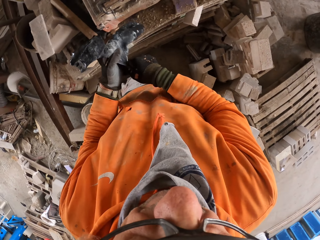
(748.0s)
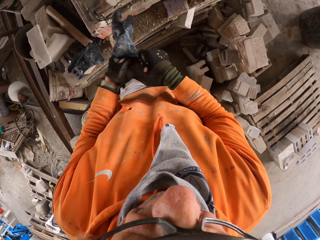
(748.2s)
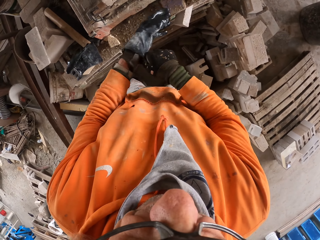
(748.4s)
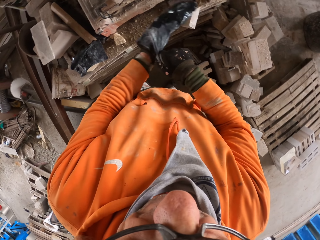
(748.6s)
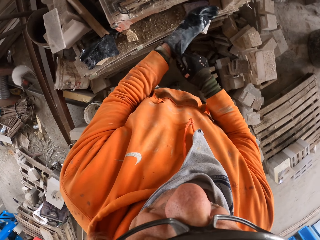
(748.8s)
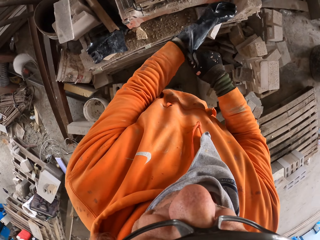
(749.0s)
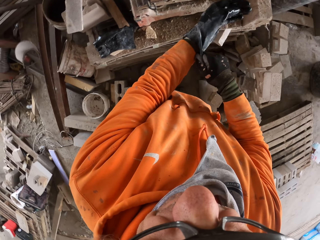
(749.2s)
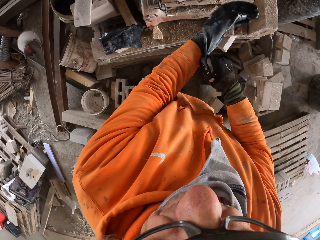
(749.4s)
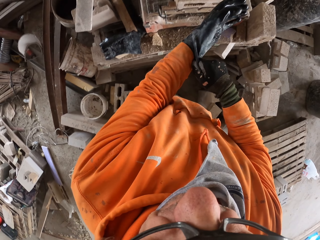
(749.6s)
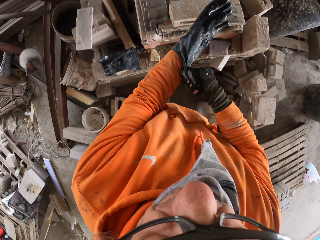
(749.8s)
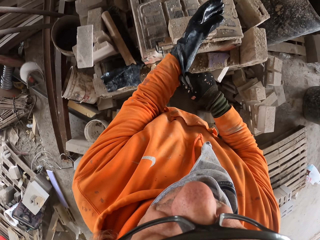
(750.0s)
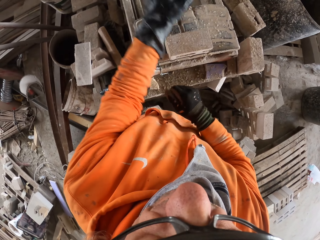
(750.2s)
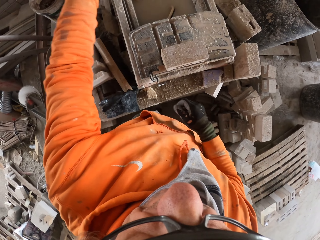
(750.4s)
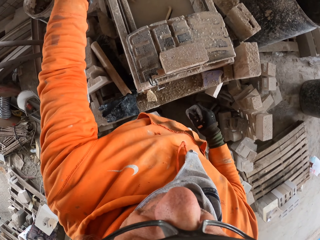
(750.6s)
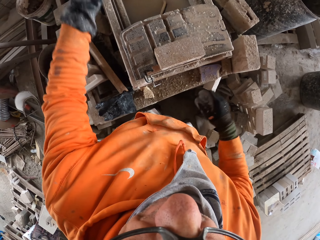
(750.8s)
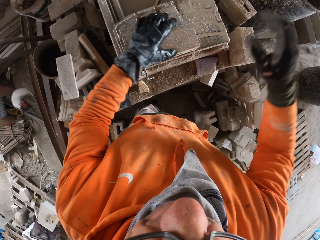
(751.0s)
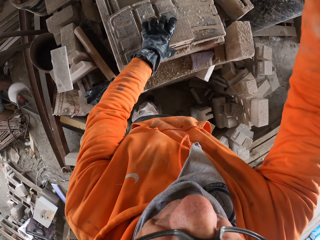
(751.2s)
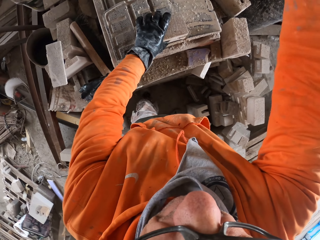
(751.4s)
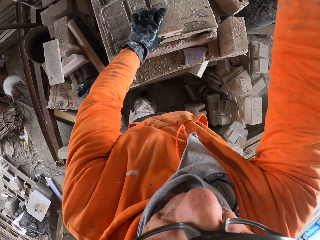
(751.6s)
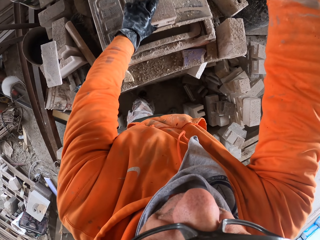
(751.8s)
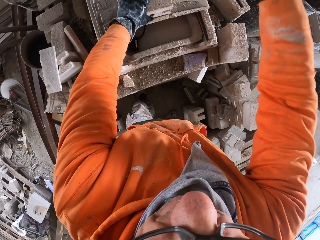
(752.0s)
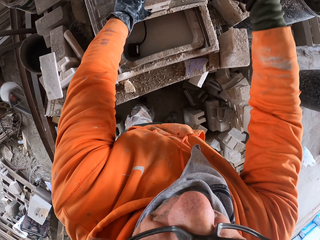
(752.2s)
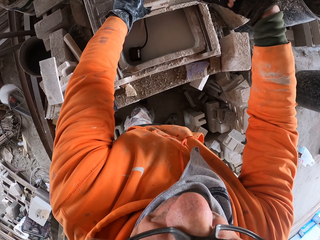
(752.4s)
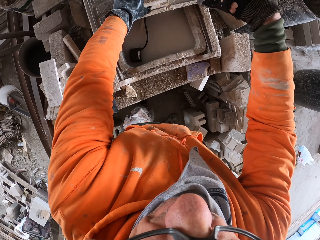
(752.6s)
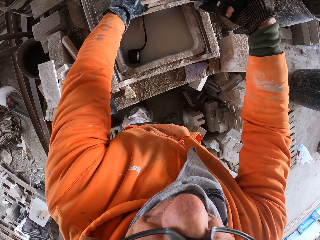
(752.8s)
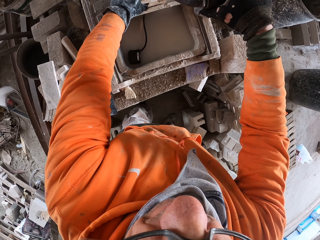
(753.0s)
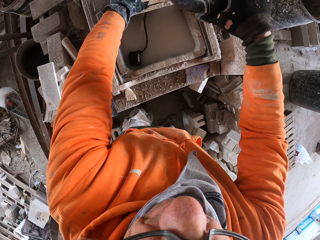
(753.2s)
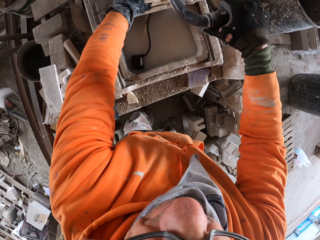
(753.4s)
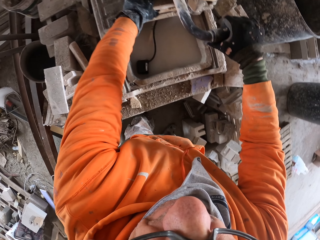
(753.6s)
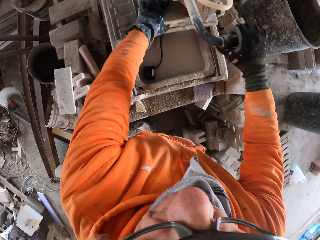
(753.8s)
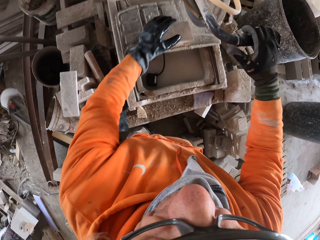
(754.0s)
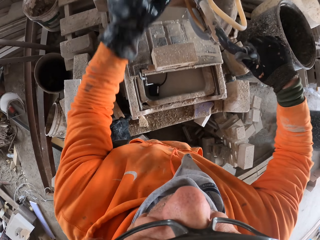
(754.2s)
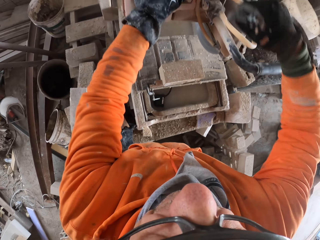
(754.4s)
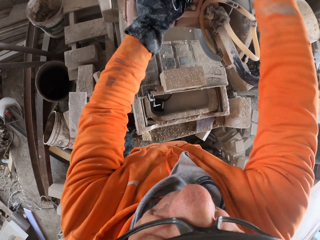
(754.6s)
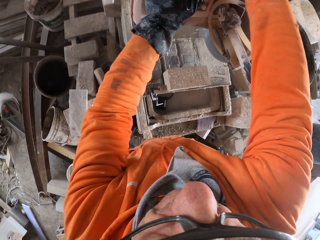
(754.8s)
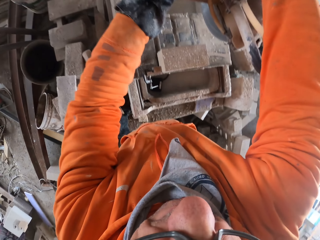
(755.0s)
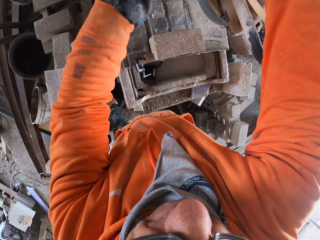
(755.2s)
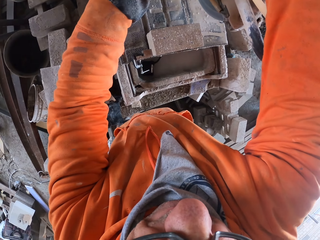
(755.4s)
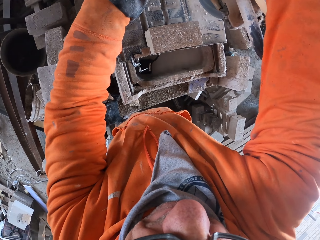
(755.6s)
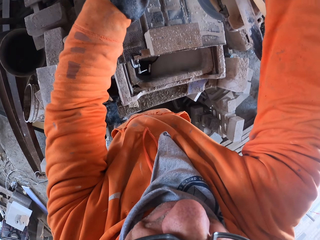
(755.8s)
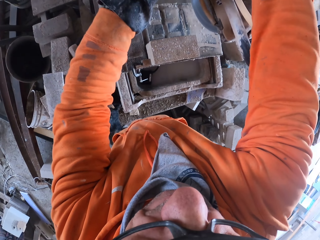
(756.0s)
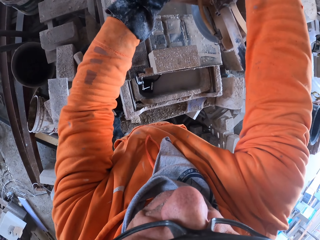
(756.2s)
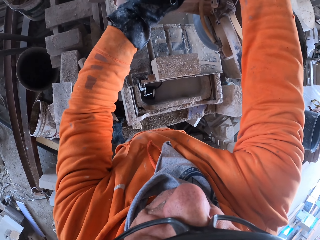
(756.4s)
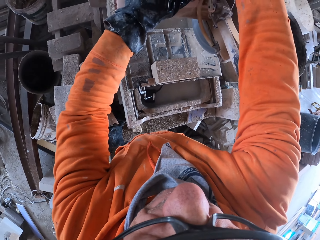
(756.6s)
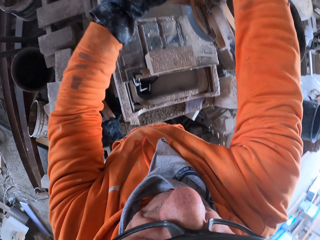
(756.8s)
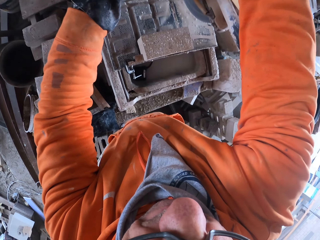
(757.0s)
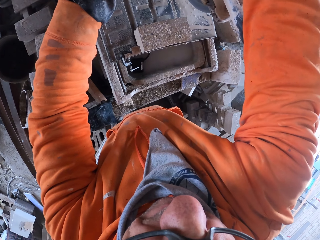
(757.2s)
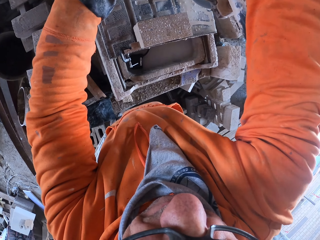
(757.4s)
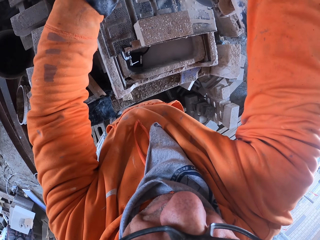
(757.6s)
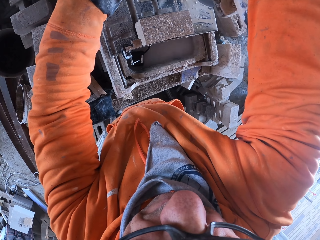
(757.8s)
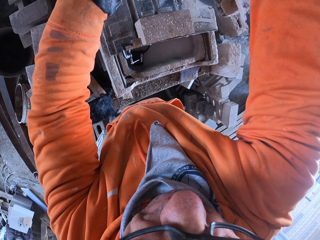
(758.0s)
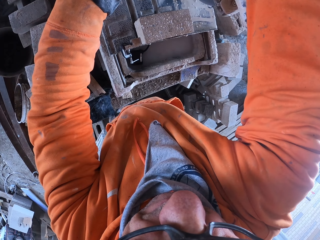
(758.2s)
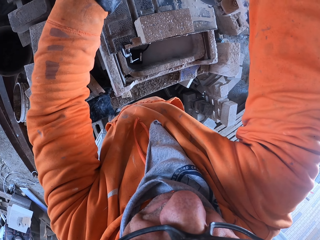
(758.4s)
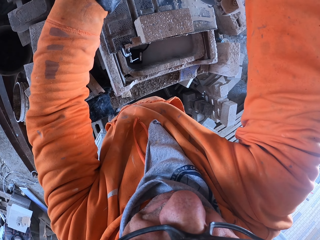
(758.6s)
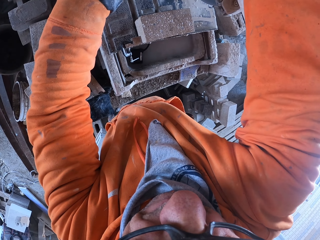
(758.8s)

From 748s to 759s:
The camera wearer picks up the glove. He wears the glove on his left hand. He moves the brick on the brick cutting saw machine. He adjusts the brick cutting saw machine.

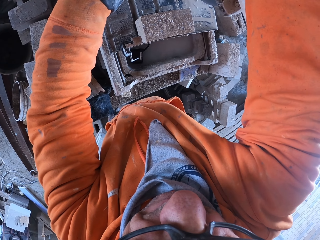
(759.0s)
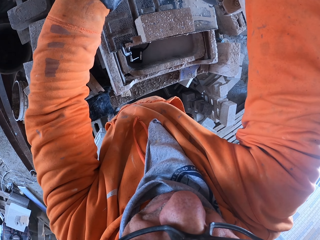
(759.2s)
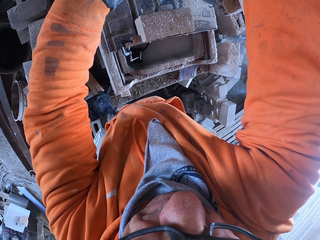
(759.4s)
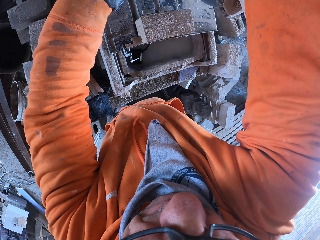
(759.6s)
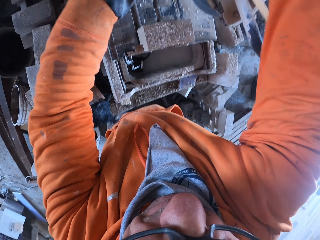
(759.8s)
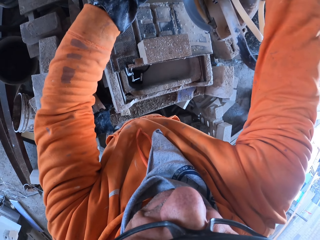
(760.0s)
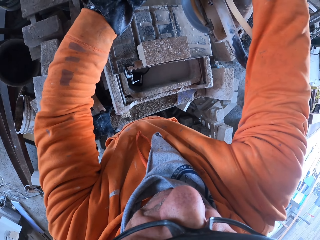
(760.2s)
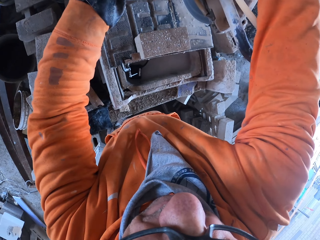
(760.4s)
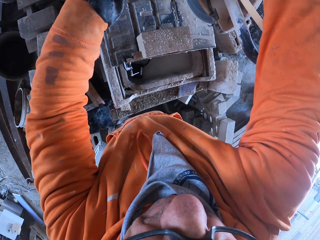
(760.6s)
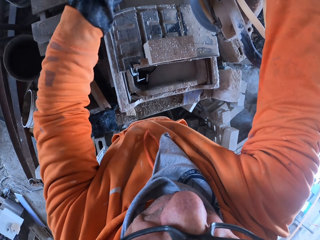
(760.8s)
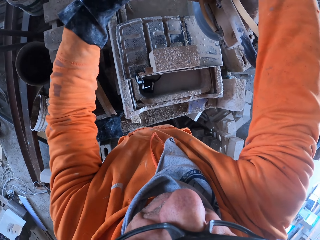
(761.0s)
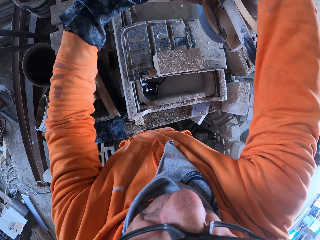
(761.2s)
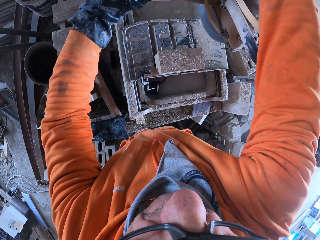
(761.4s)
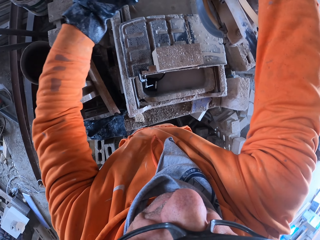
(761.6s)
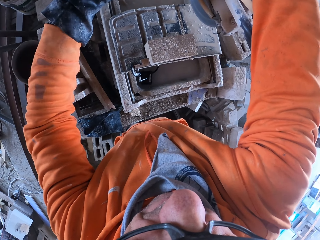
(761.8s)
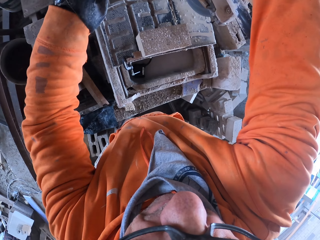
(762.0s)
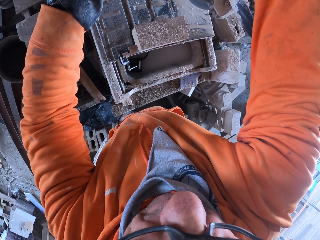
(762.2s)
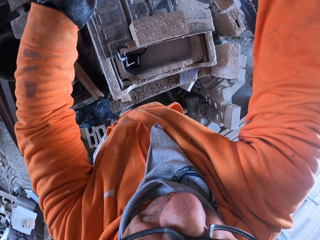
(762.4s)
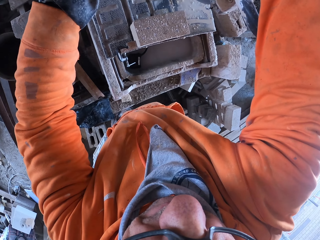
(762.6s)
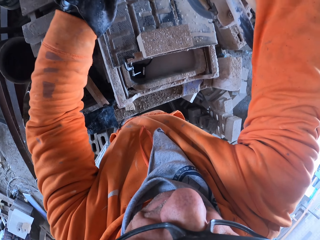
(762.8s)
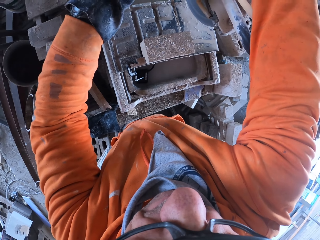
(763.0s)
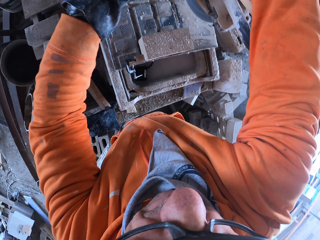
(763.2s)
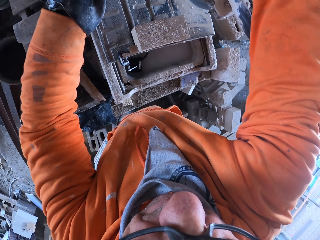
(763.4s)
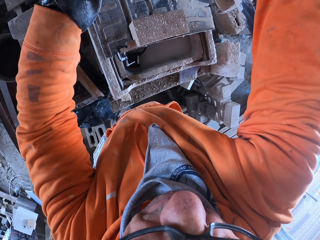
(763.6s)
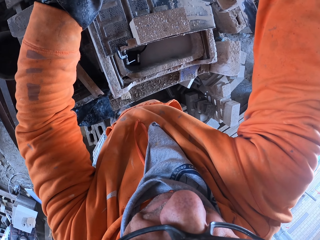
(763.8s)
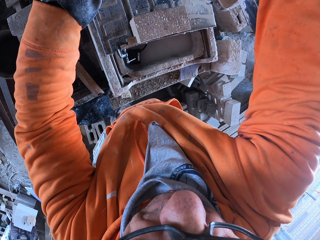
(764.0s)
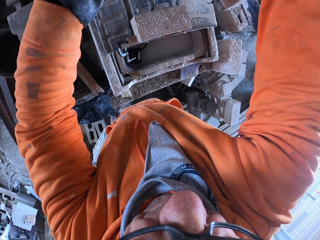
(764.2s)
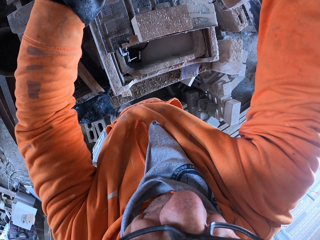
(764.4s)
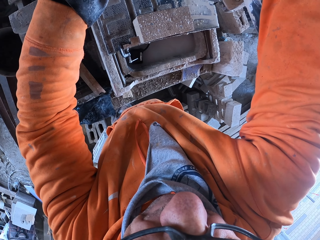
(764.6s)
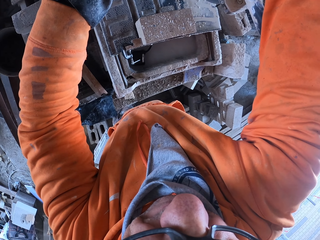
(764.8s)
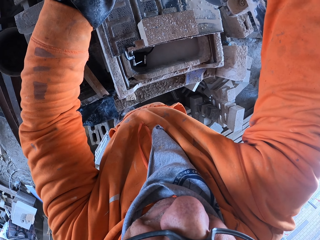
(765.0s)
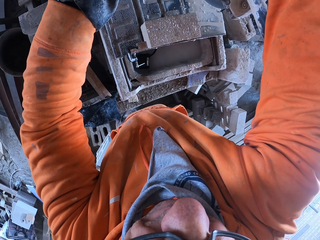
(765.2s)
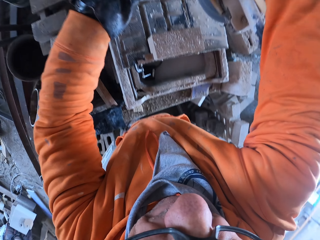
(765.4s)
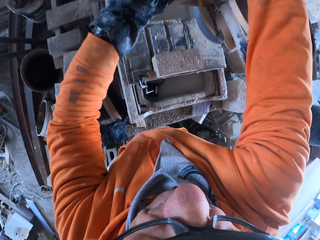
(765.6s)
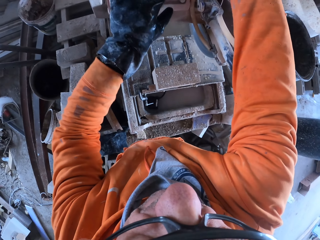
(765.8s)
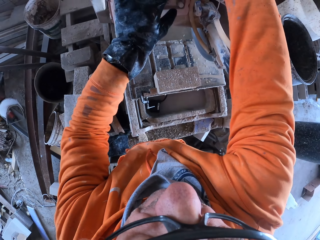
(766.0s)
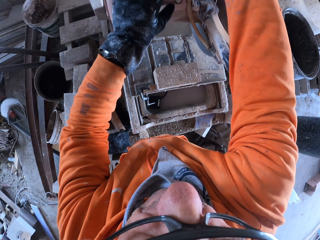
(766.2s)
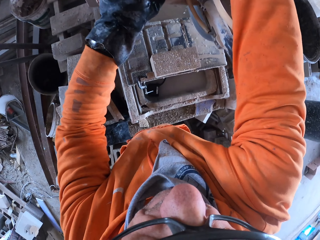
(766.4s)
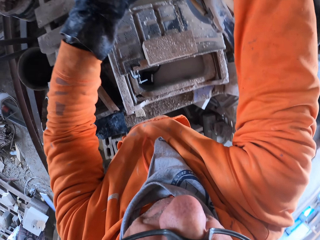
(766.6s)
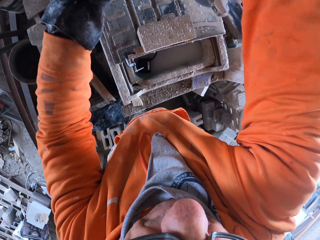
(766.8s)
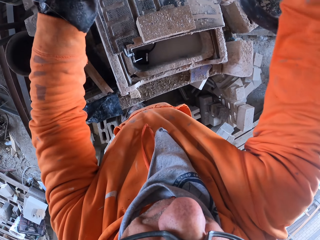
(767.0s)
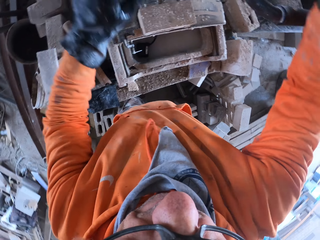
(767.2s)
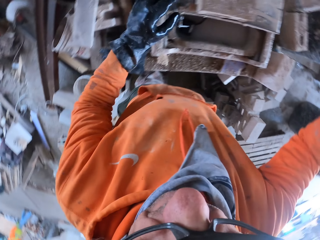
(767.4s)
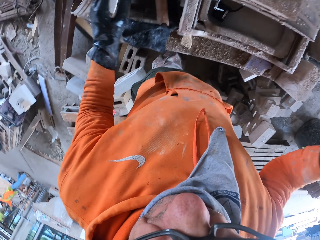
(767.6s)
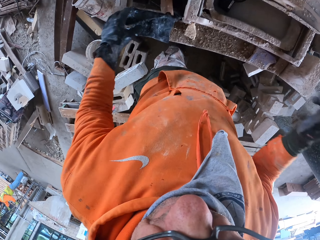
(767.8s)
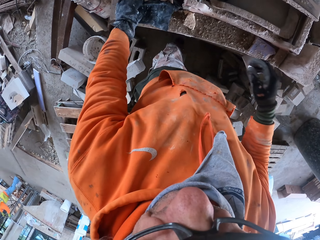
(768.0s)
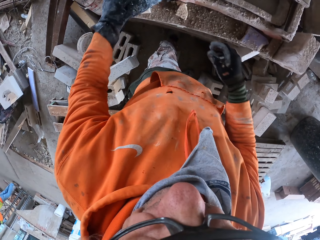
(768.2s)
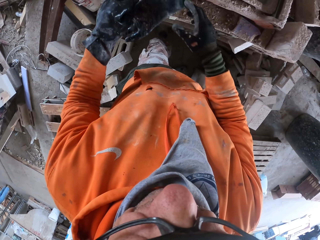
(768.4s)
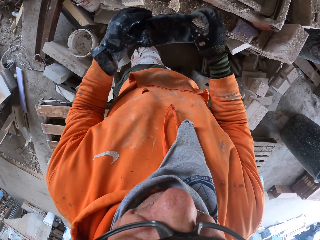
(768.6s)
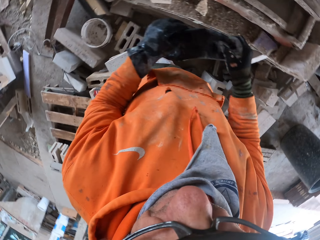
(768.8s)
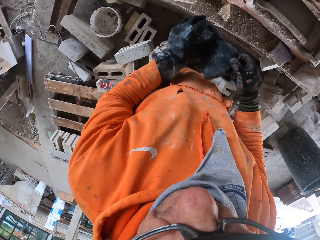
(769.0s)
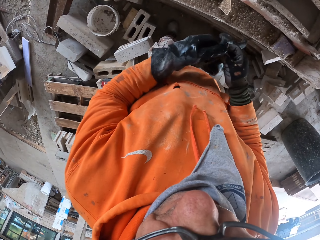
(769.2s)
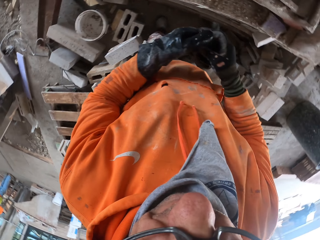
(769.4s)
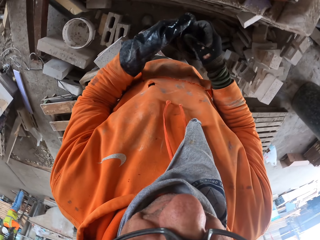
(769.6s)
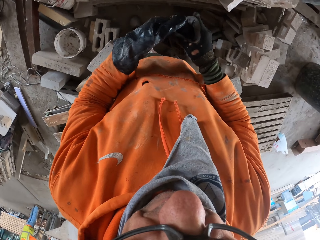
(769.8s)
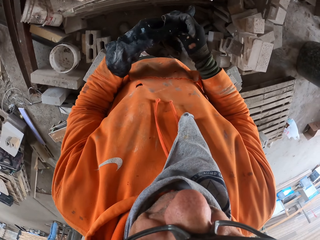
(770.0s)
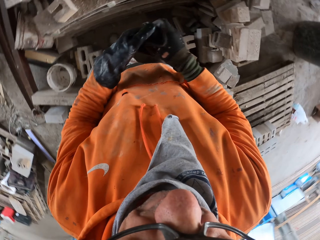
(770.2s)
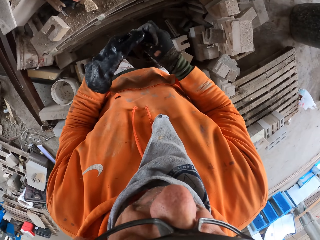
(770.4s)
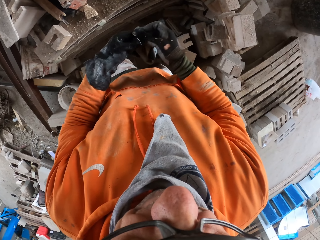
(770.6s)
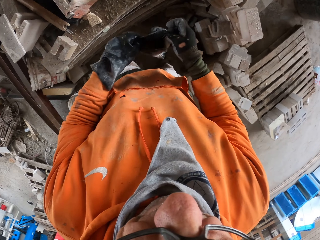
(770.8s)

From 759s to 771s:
The camera wearer operates the machine. They pick up the glove.
